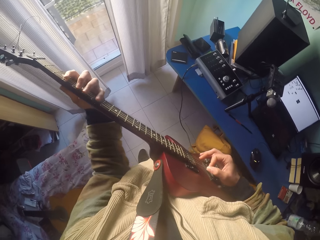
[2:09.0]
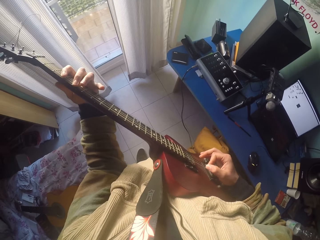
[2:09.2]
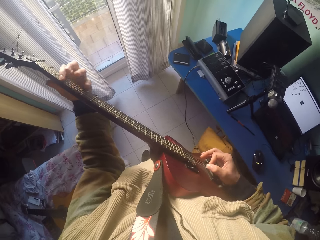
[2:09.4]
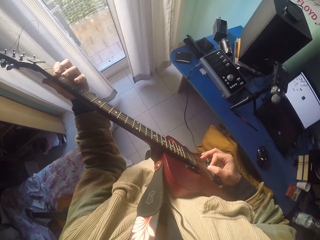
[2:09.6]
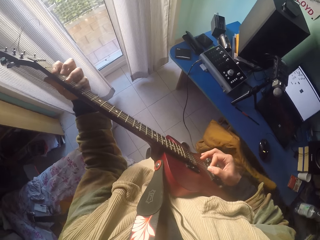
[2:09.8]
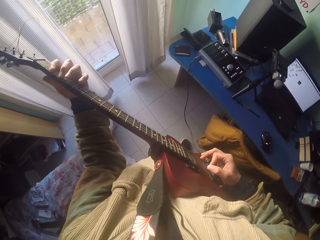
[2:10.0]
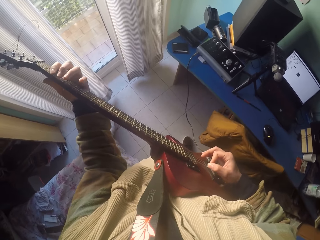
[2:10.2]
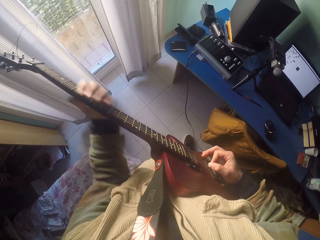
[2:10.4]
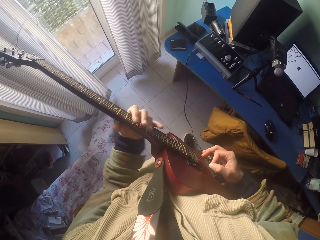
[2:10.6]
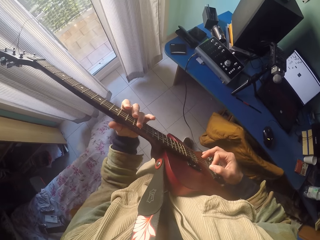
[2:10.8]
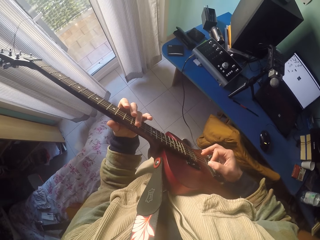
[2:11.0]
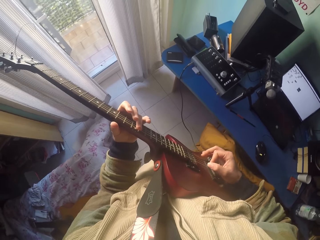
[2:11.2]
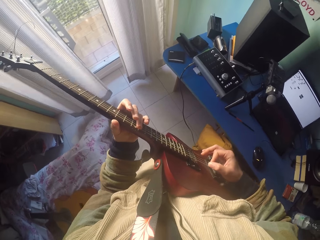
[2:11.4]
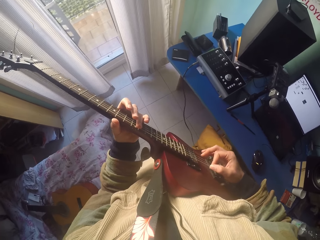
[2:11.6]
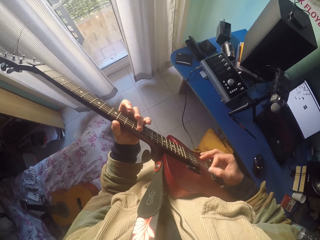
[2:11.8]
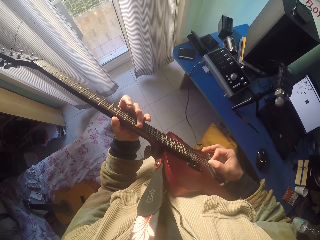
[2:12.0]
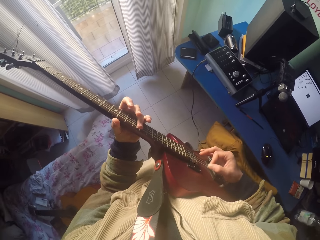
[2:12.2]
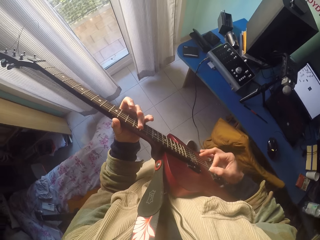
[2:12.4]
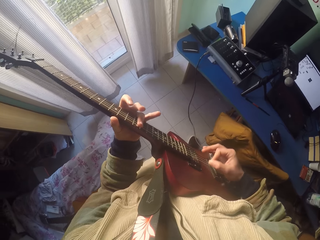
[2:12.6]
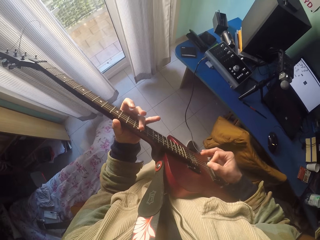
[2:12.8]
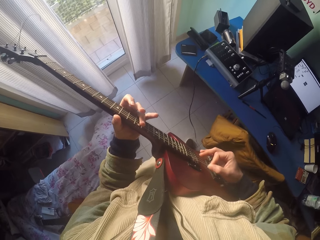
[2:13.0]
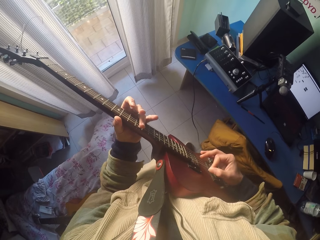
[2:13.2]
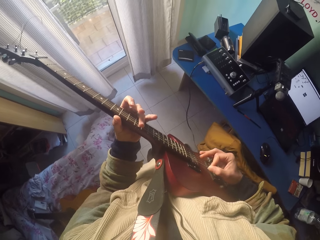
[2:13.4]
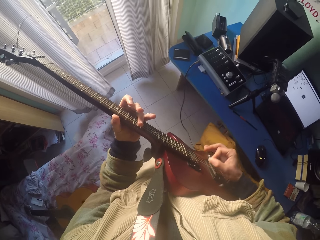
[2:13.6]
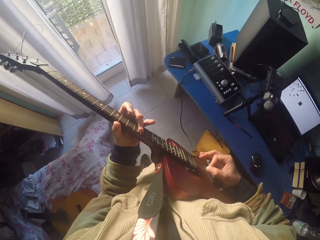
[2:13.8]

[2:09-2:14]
The camera wearer plays the guitar strings with the right hand.

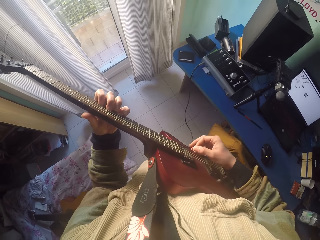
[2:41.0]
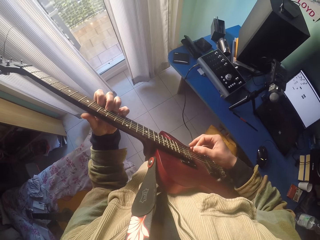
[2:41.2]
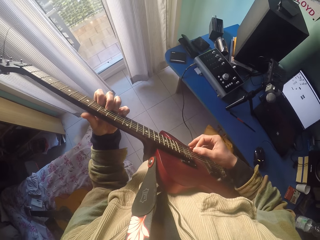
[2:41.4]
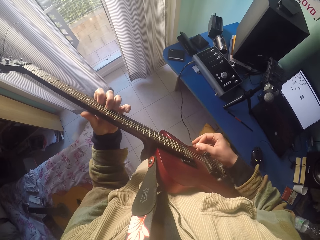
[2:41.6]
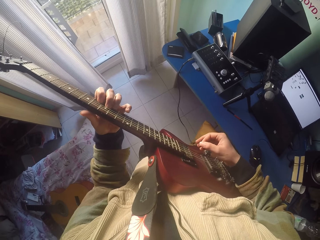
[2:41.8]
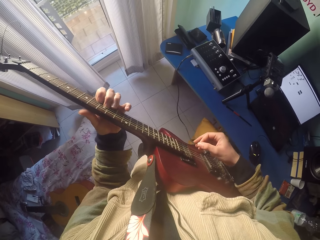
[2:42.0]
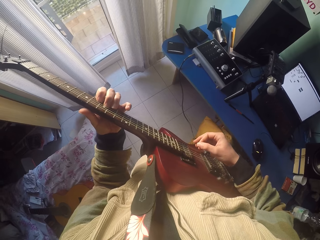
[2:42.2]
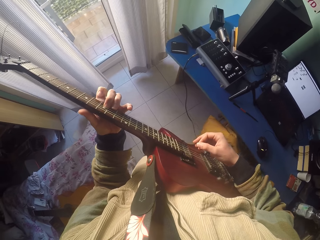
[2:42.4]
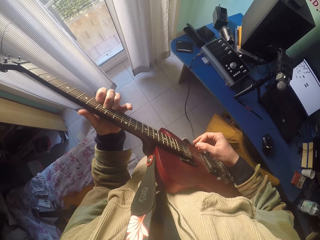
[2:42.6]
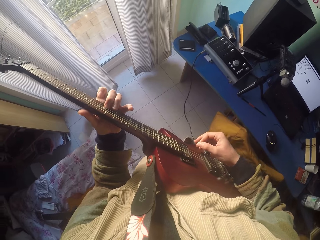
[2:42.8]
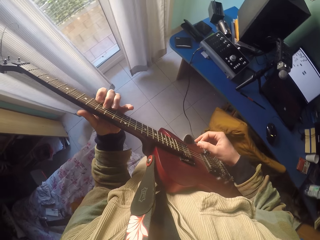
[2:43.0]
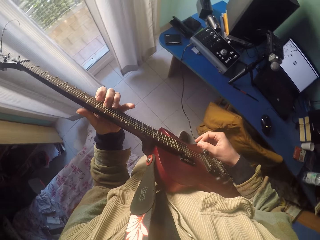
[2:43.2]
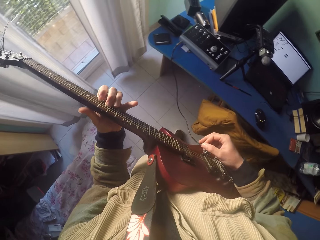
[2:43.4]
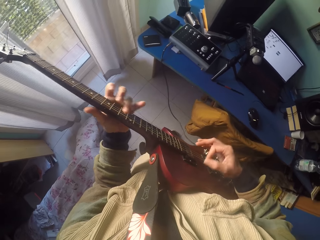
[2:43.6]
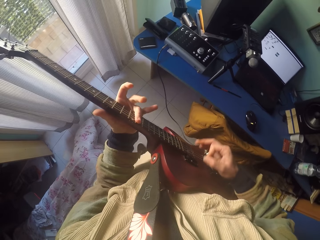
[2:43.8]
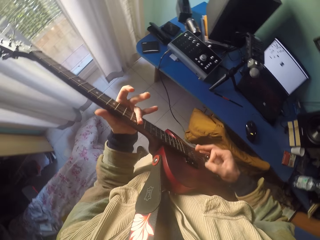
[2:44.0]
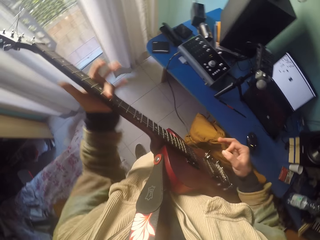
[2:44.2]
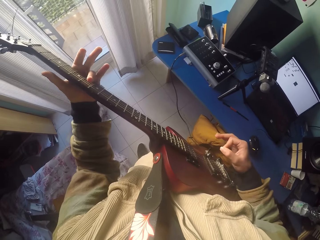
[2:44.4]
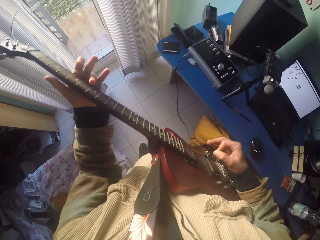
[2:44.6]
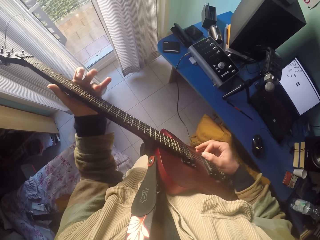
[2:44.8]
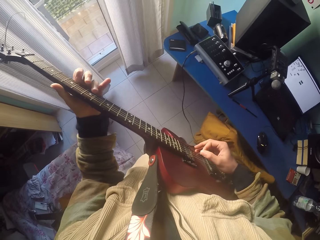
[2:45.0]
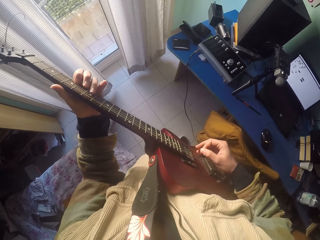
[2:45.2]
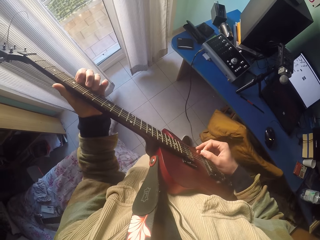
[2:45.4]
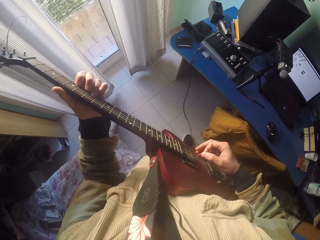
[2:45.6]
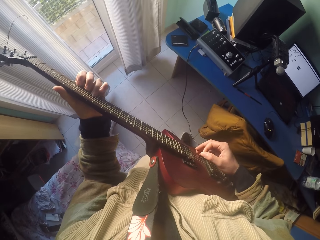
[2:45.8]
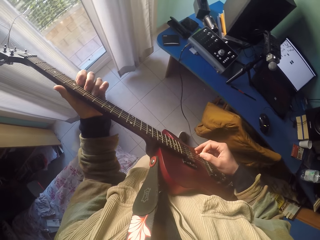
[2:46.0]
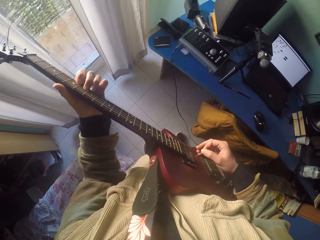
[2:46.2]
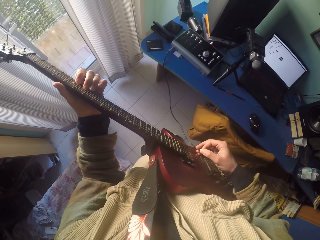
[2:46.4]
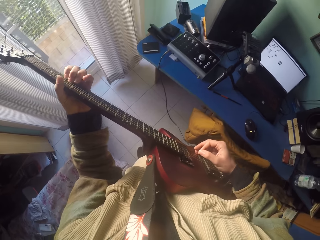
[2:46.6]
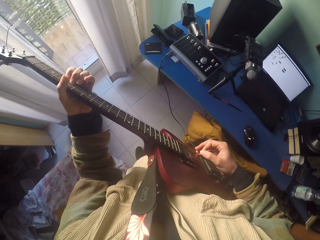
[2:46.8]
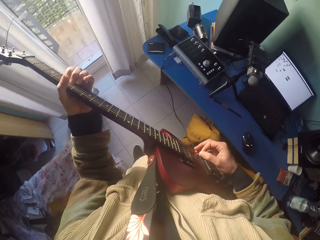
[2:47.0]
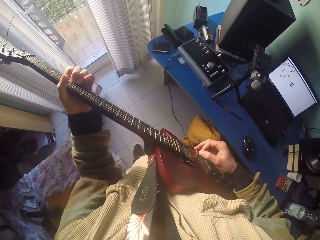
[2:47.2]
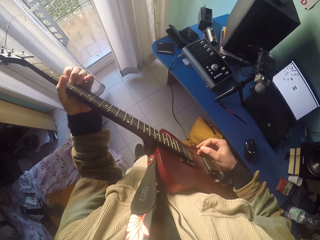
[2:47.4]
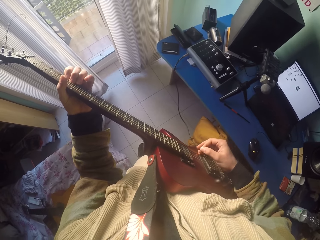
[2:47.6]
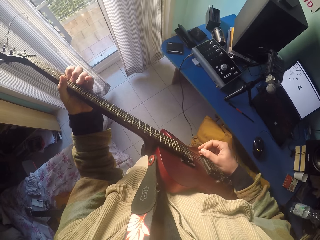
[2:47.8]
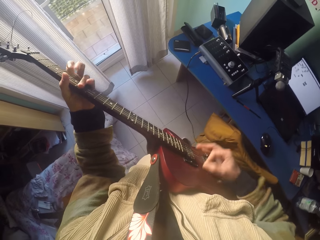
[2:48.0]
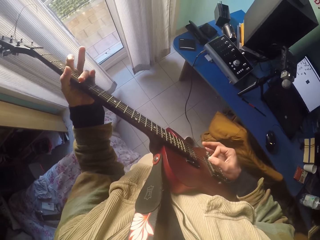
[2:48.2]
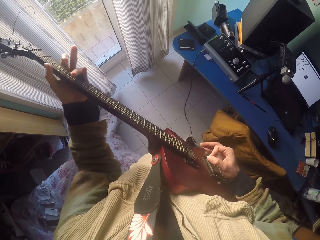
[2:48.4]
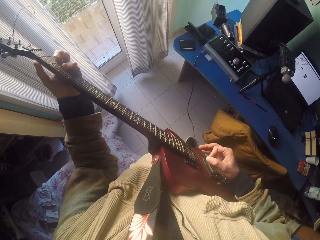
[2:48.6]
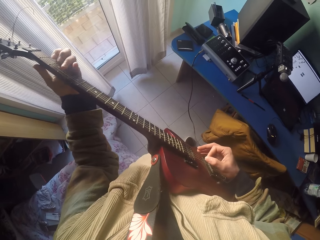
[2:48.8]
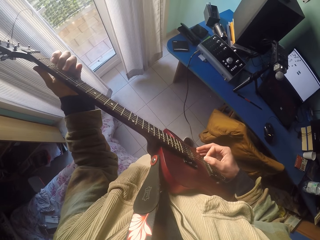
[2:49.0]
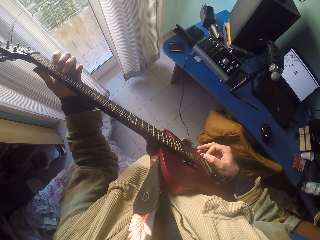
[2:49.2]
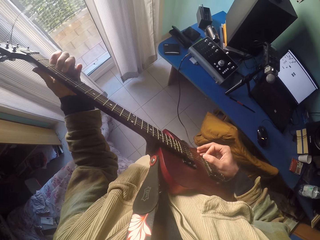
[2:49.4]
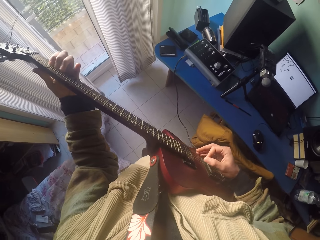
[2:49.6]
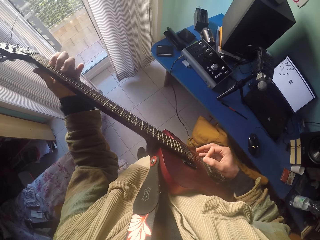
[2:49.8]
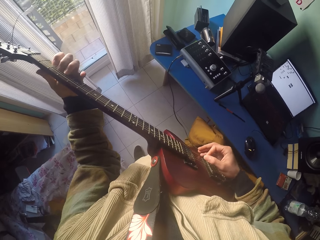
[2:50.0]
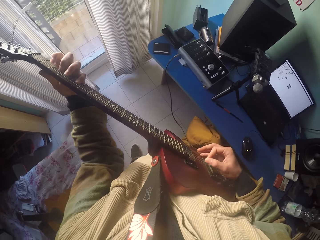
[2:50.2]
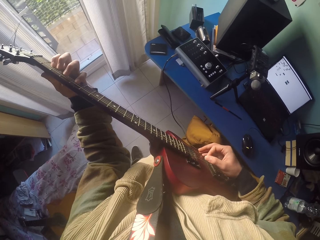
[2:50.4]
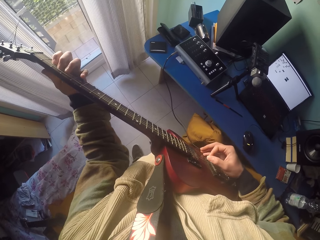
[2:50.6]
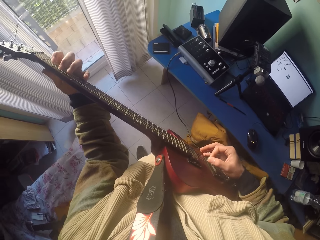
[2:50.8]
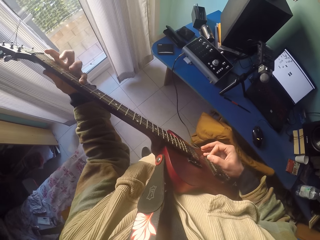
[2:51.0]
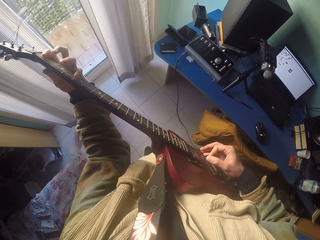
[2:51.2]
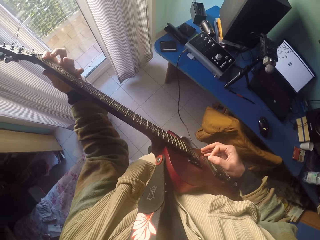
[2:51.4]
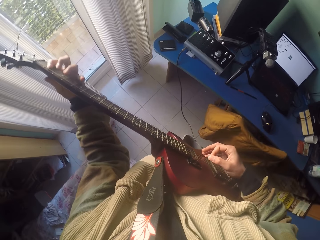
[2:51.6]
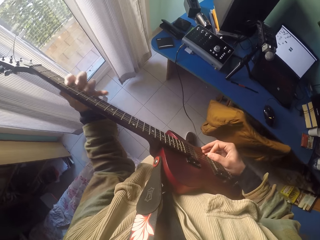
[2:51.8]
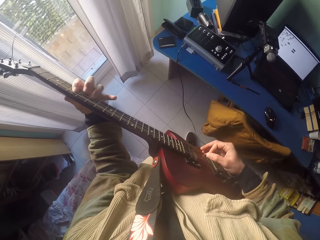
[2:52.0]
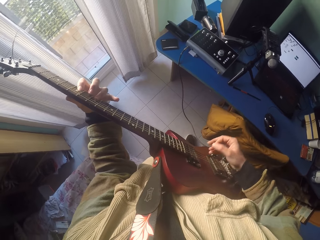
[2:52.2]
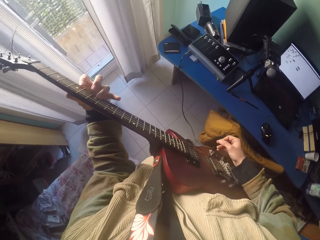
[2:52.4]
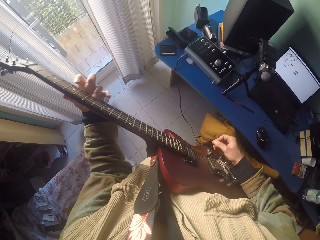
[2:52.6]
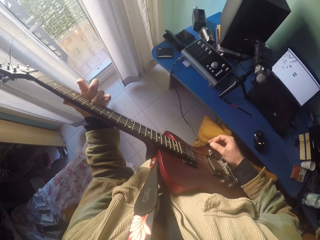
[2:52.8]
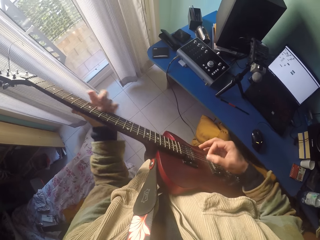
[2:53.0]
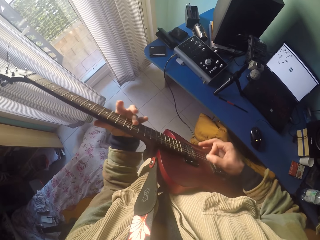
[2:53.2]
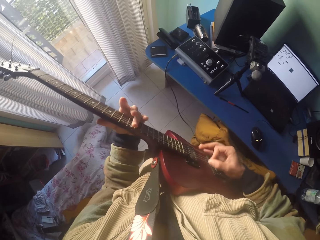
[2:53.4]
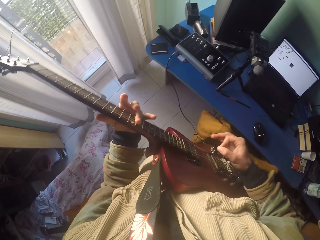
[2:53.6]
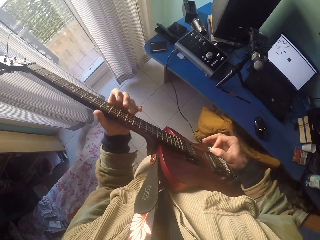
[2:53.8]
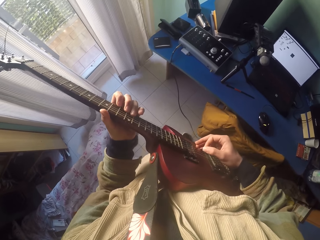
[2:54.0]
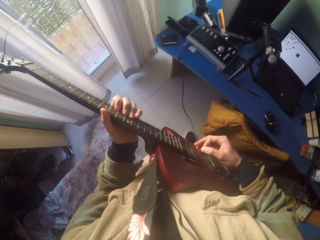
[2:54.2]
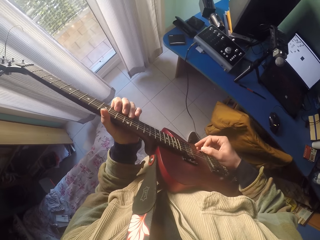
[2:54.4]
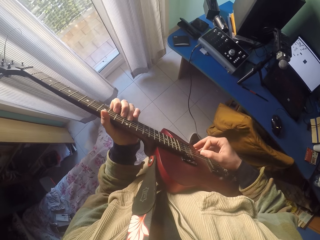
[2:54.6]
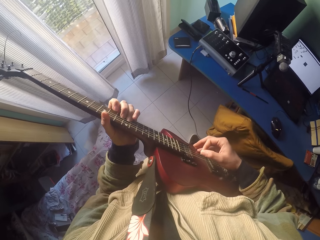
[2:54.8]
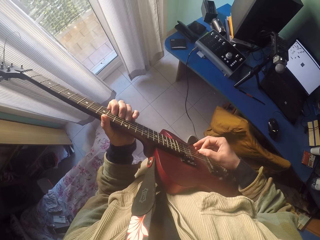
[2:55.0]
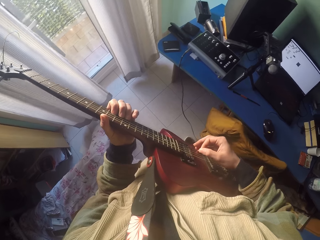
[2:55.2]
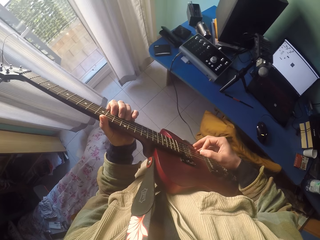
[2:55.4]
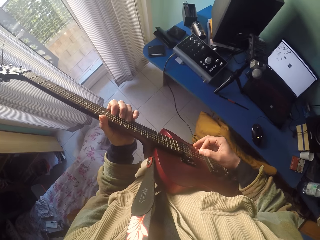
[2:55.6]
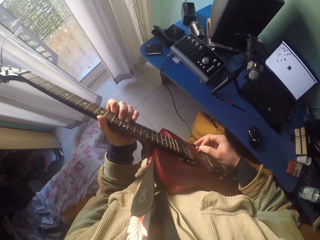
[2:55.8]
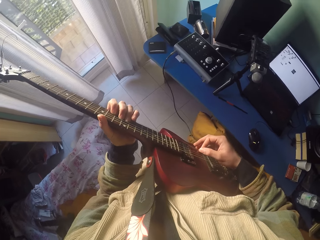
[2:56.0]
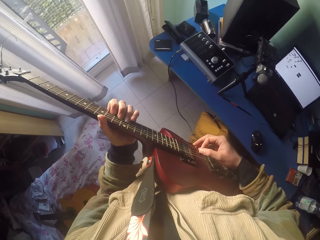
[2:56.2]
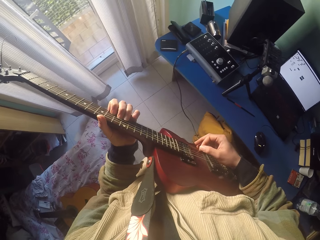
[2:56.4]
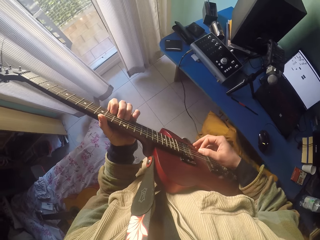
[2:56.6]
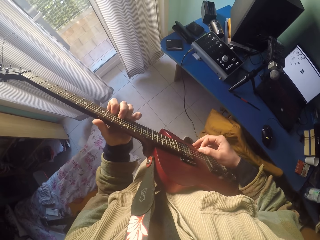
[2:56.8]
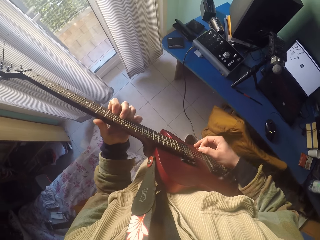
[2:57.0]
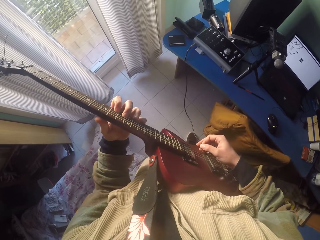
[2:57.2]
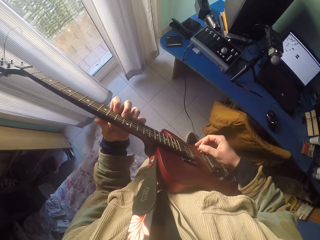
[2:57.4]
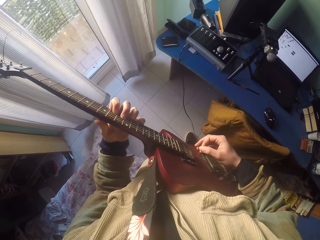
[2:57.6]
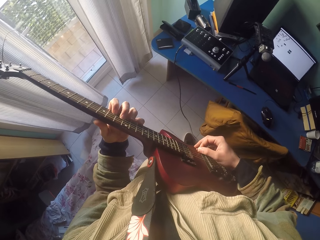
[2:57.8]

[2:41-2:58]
The camera wearer plays the guitar strings with the right hand. They play the guitar strings with the left hand. They play the guitar strings with the right hand.
